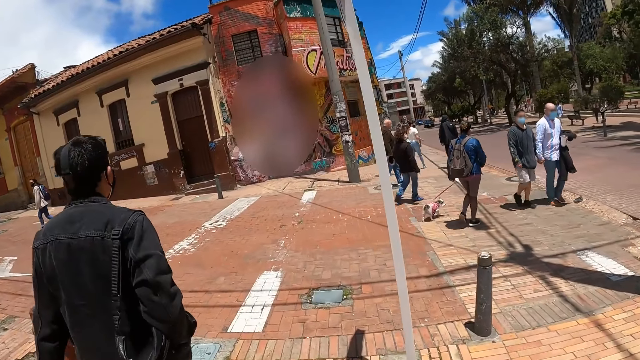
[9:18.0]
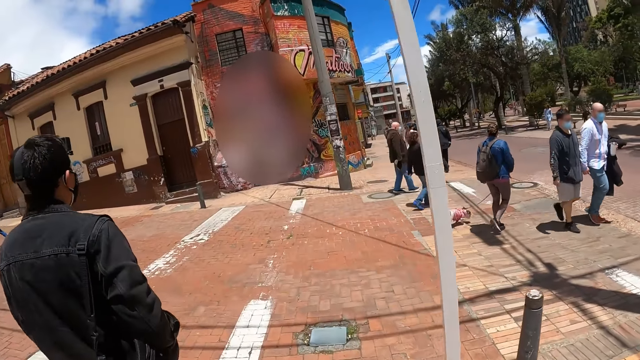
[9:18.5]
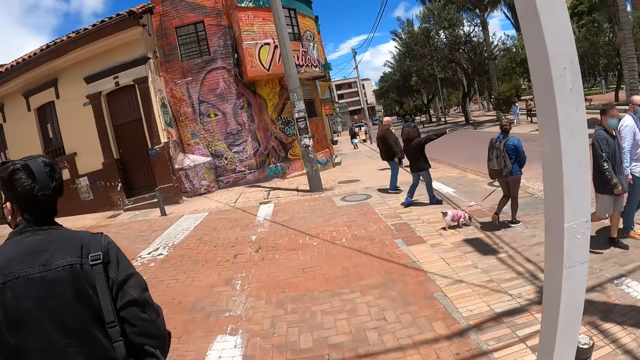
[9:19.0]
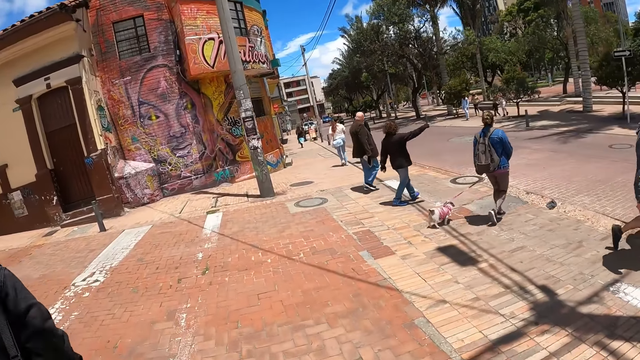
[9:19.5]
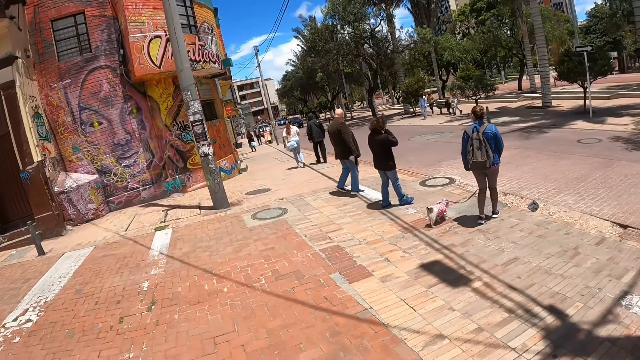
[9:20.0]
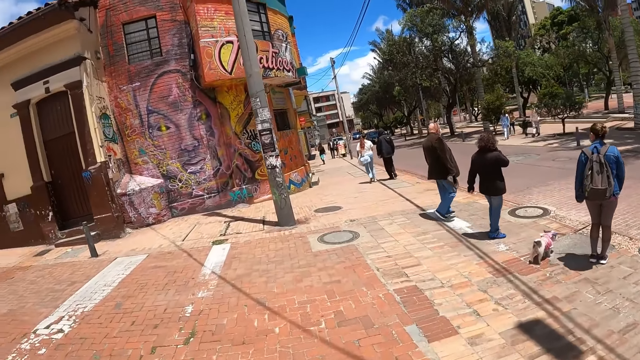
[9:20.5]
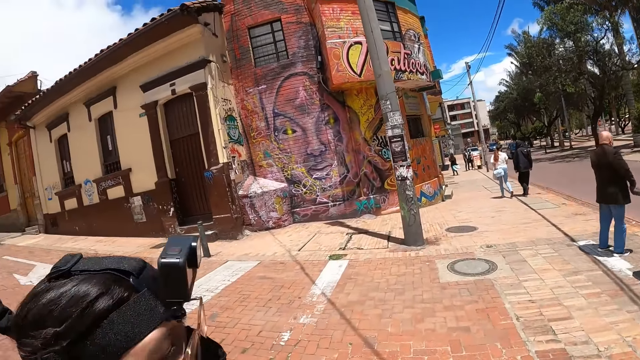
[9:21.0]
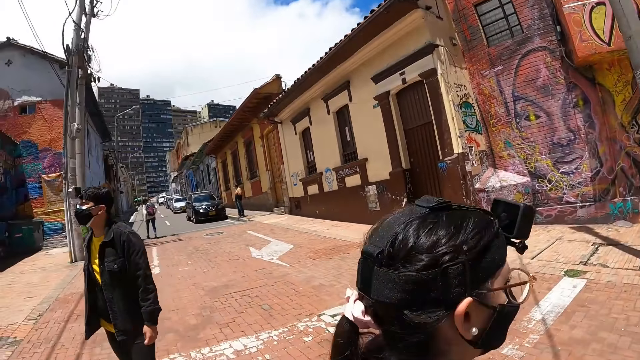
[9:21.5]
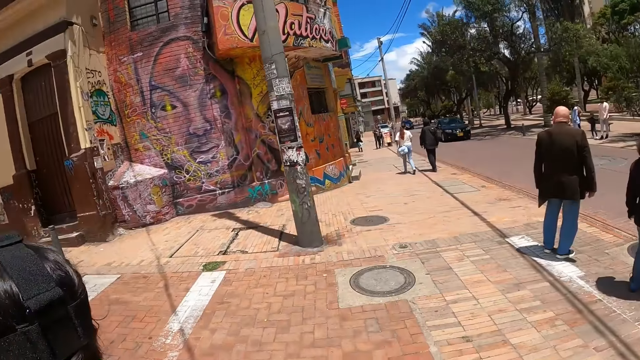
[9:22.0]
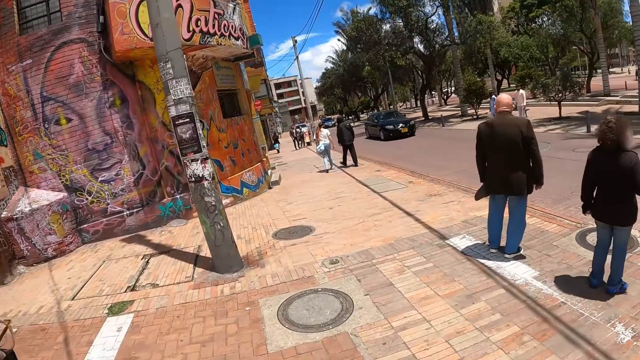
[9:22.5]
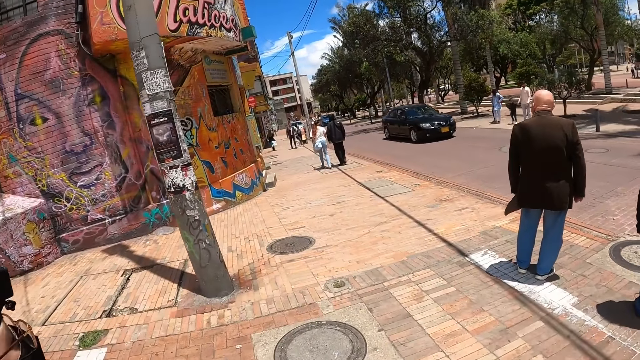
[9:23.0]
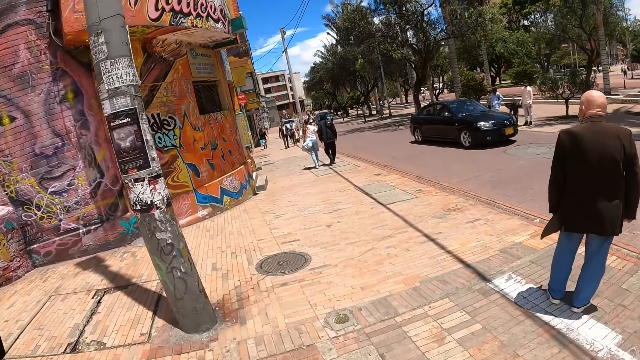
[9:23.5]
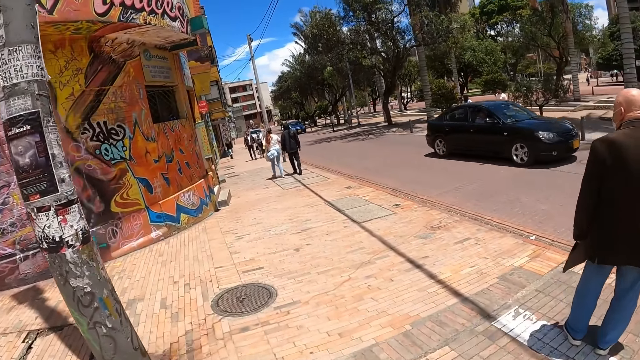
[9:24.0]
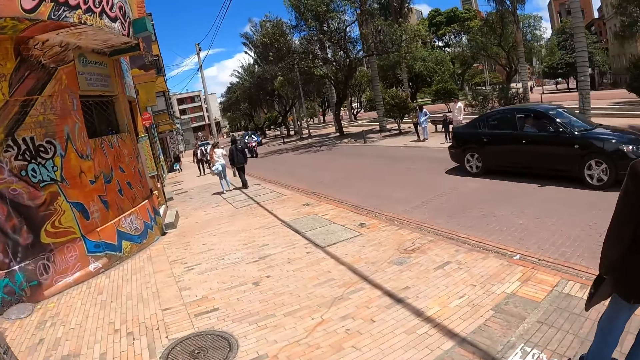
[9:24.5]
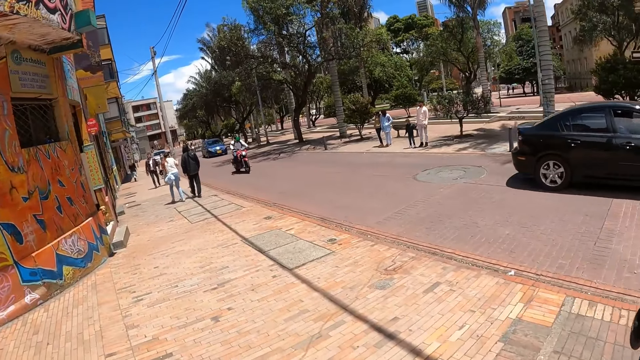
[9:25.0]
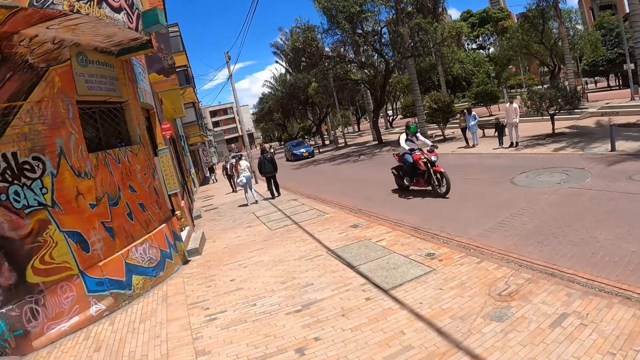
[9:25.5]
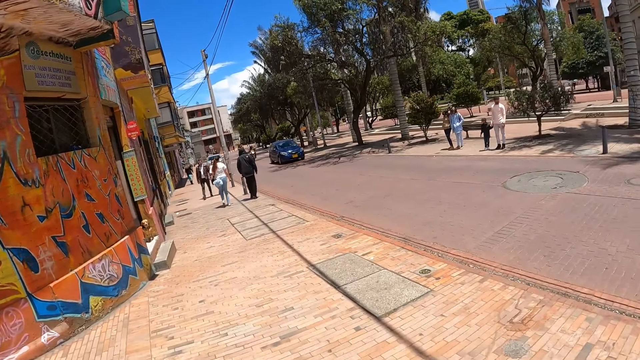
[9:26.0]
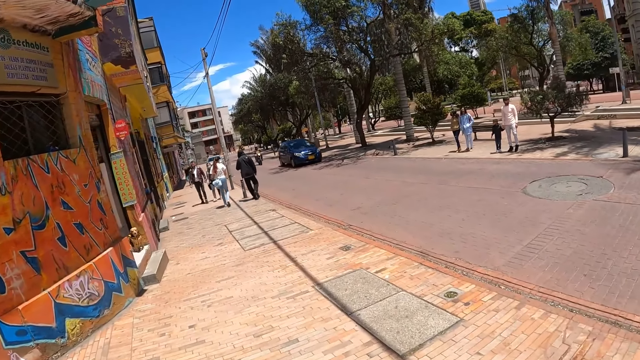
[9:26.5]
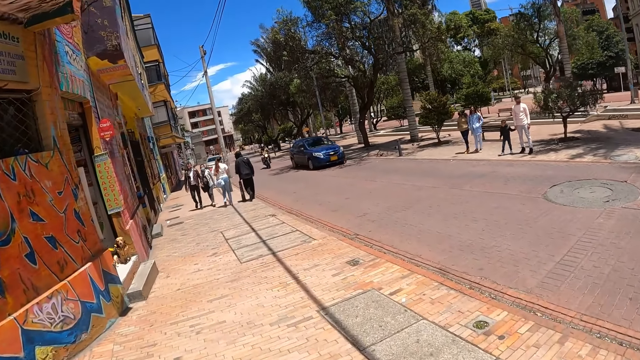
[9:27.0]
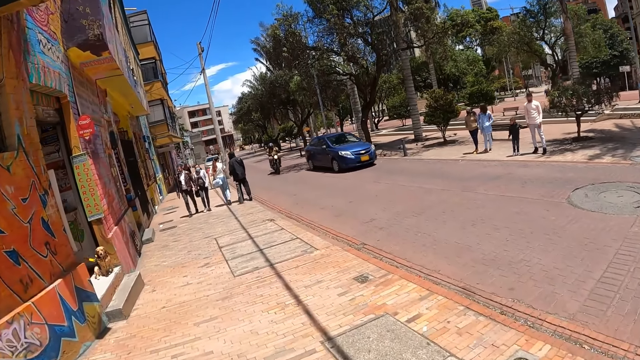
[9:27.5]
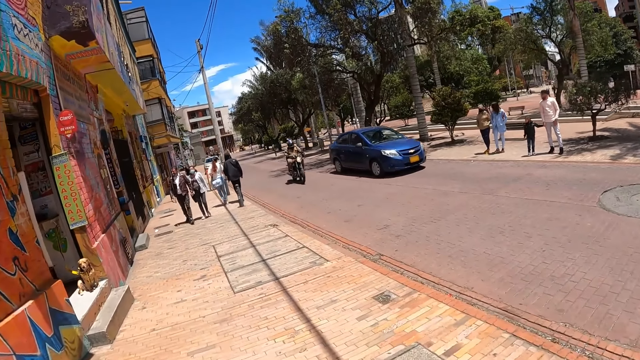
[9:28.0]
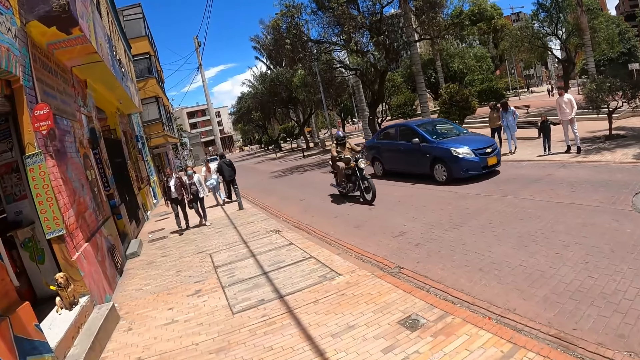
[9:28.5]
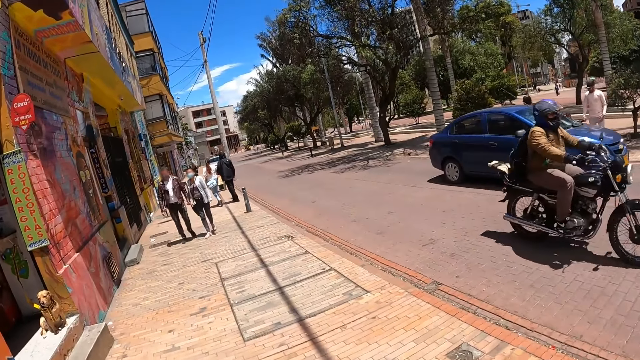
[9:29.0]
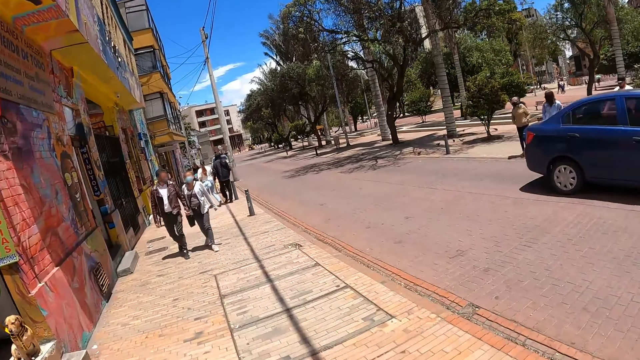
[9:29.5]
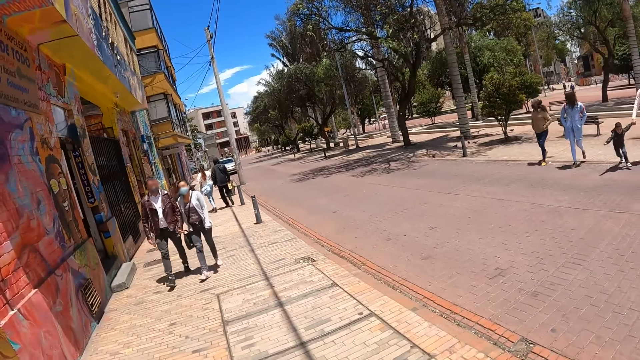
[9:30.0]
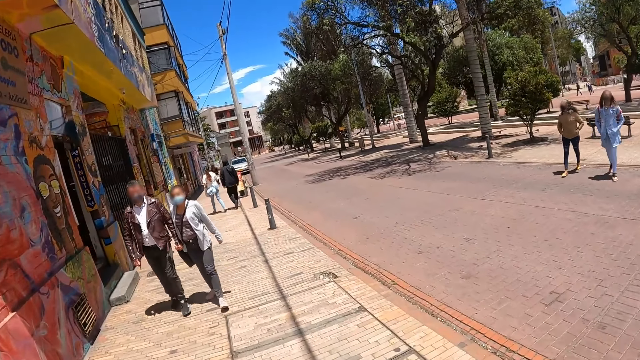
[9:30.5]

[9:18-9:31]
The camera wearer crosses the road. They look around. They walk on the pathway.

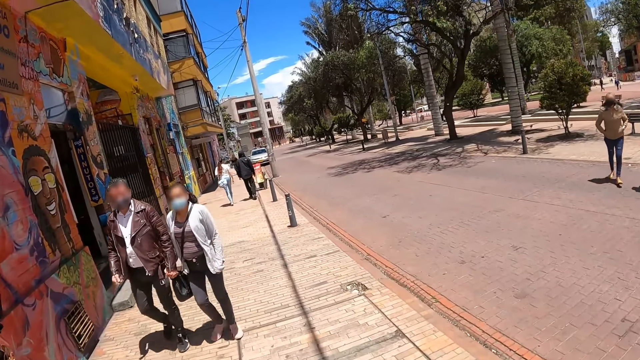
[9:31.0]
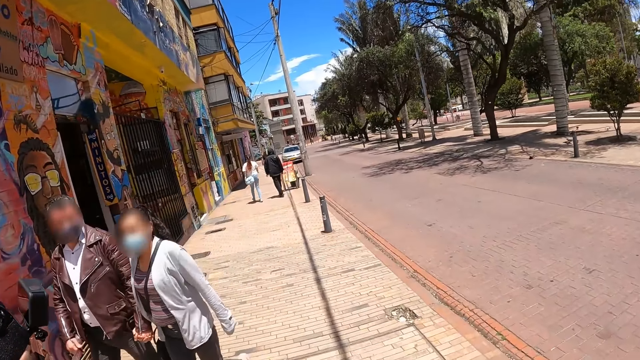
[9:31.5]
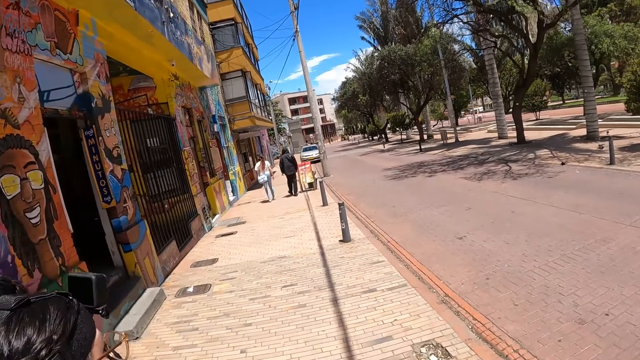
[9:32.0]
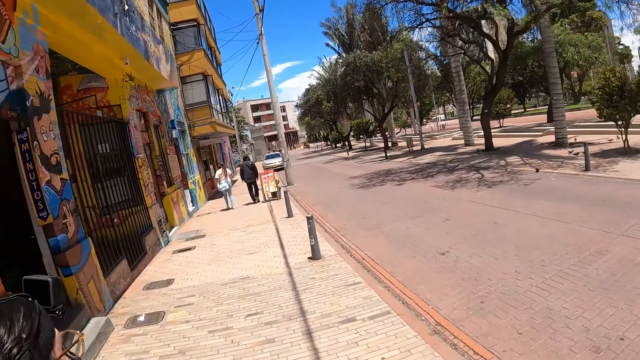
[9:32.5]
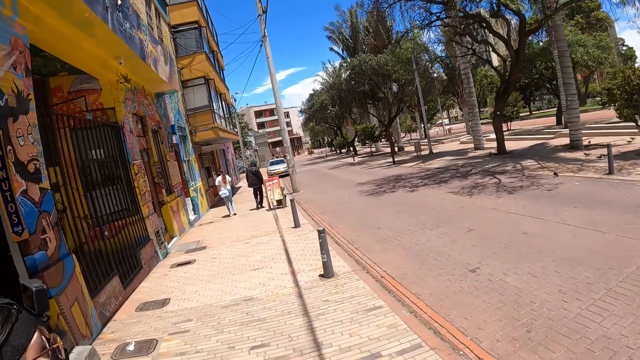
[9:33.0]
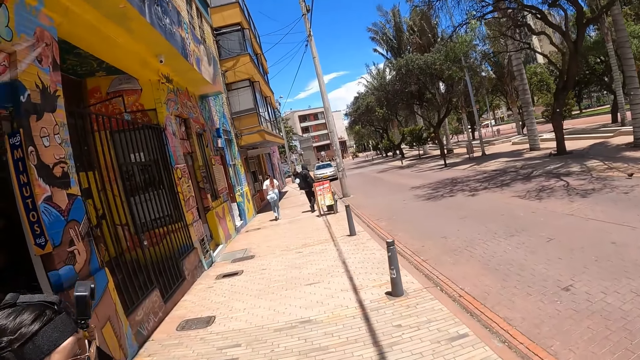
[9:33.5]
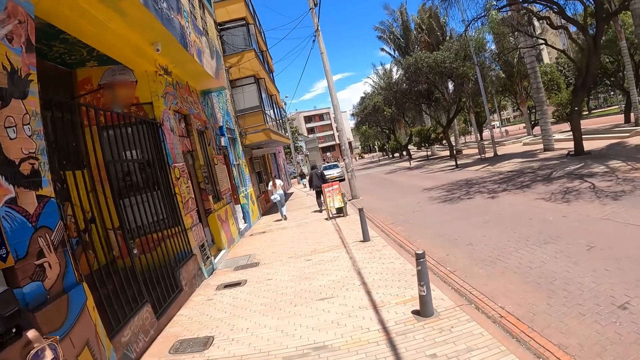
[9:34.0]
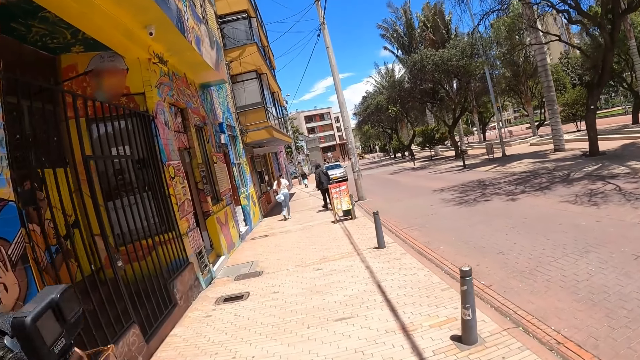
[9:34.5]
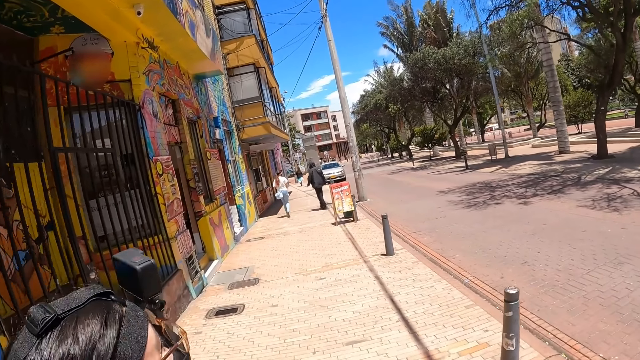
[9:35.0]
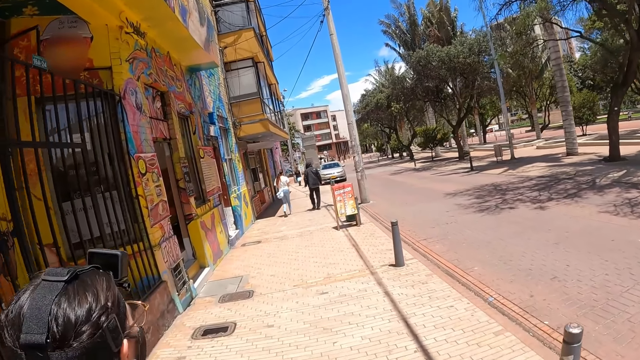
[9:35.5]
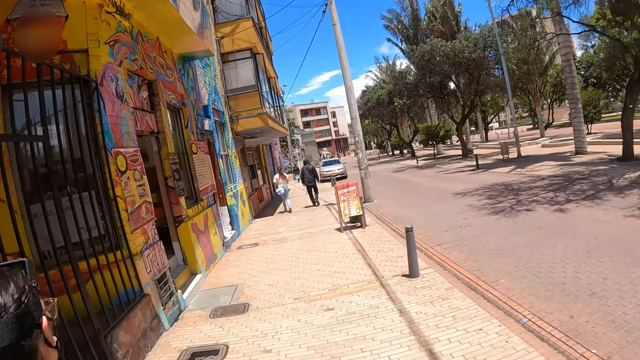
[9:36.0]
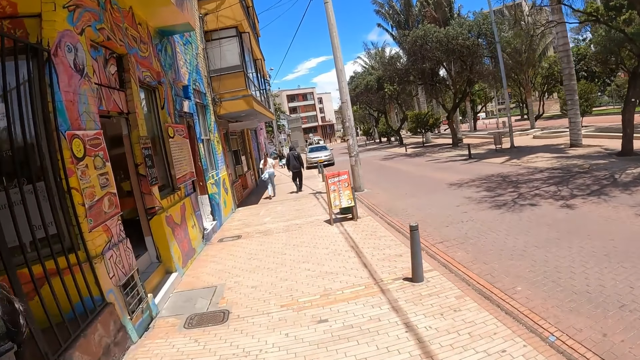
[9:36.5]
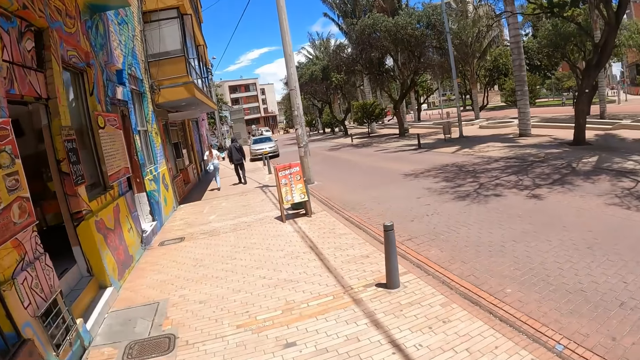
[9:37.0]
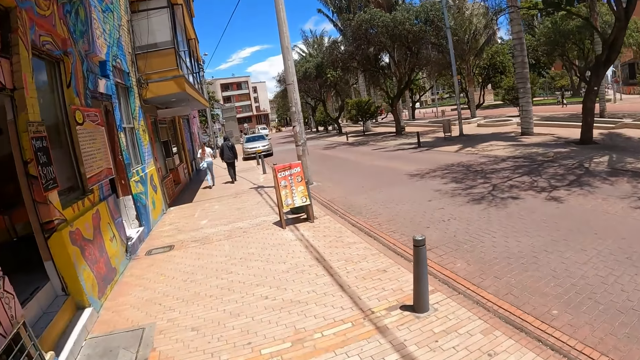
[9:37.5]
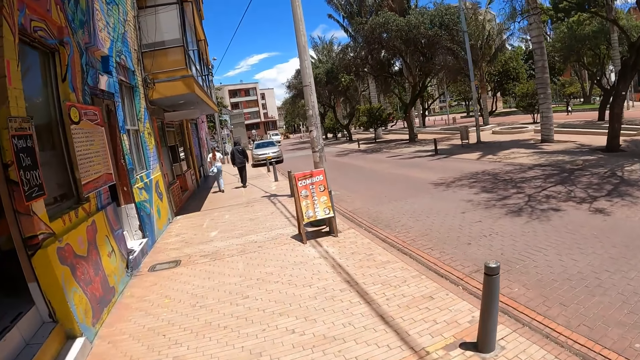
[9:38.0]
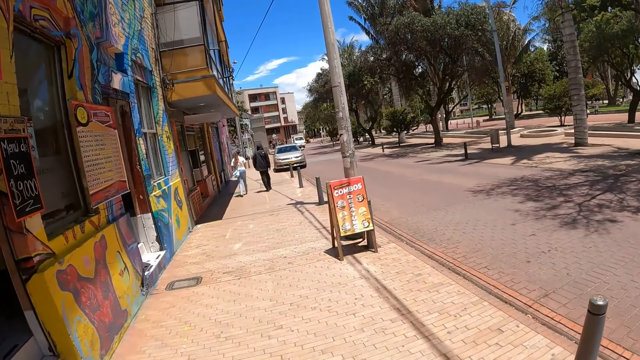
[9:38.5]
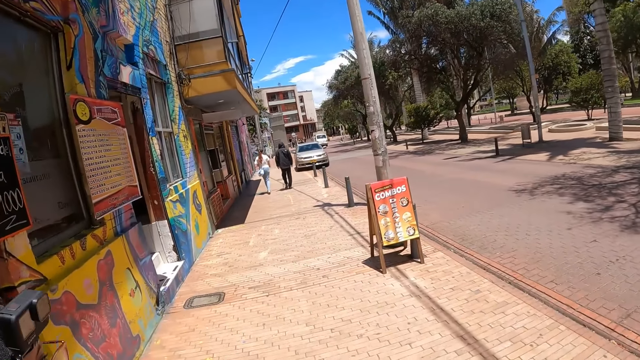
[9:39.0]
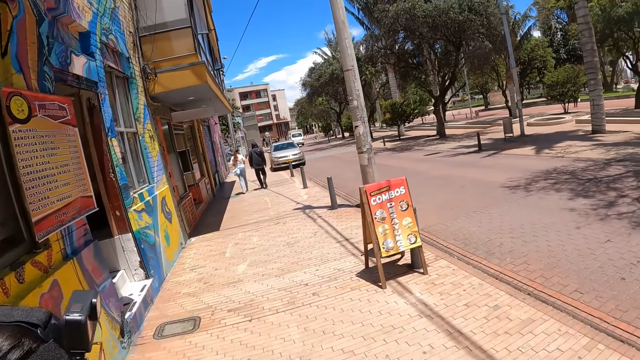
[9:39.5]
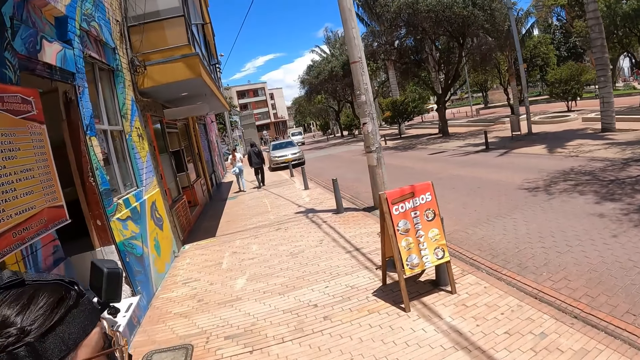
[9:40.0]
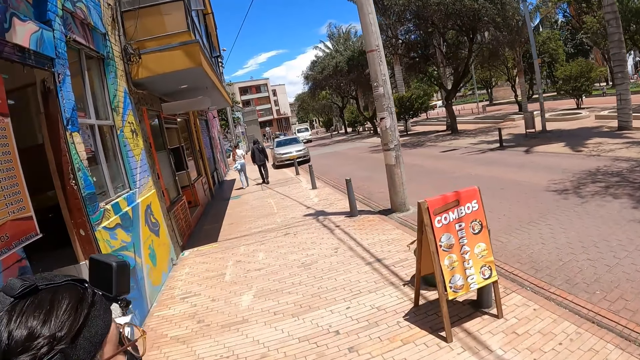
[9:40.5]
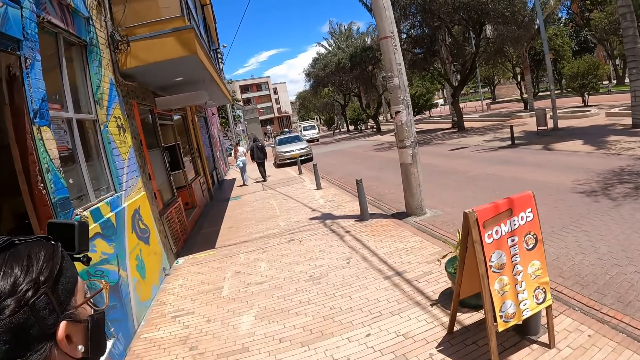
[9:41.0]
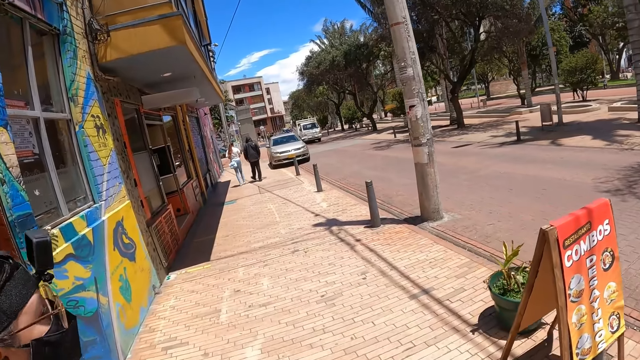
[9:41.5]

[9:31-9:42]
The camera wearer walks on the pavement. They interact with a person.
